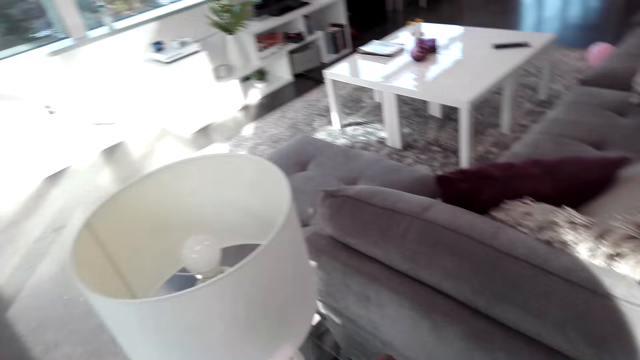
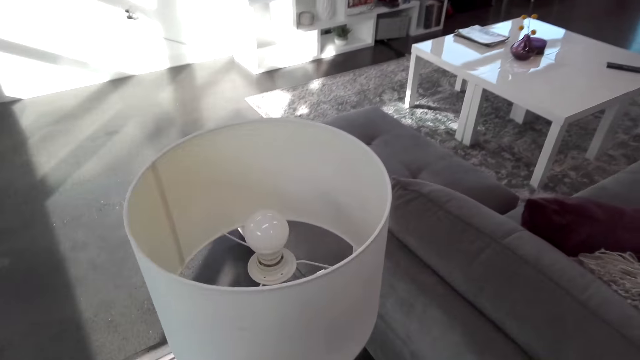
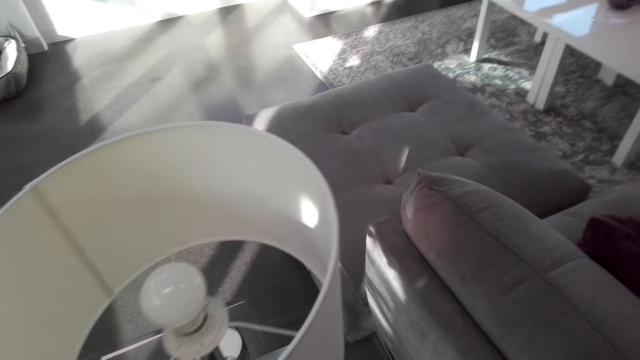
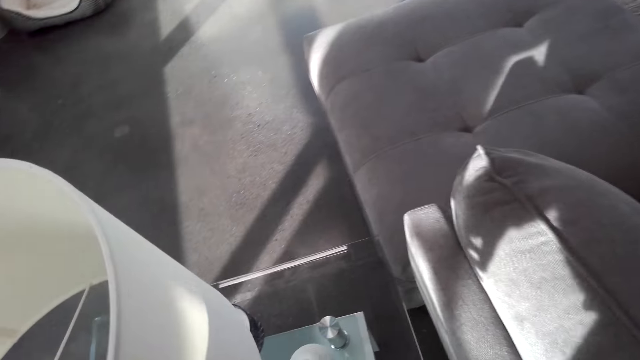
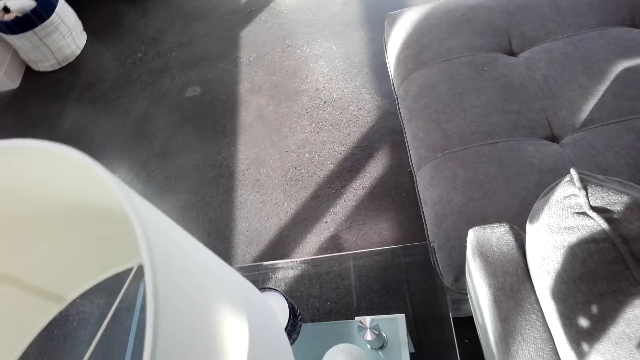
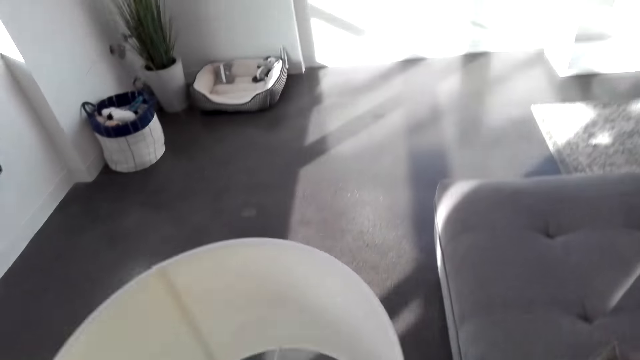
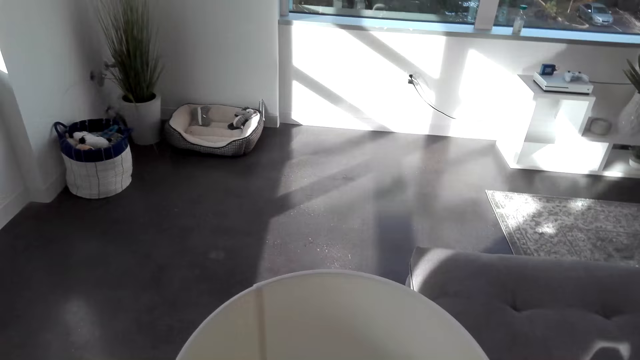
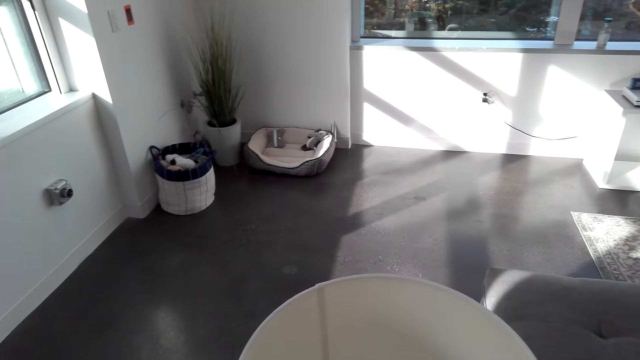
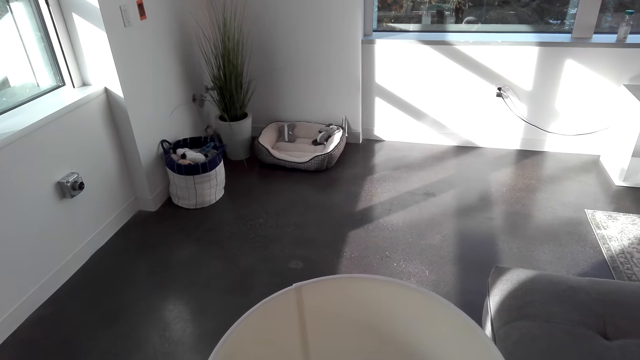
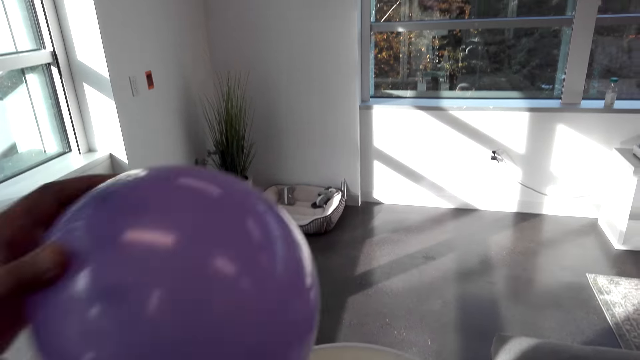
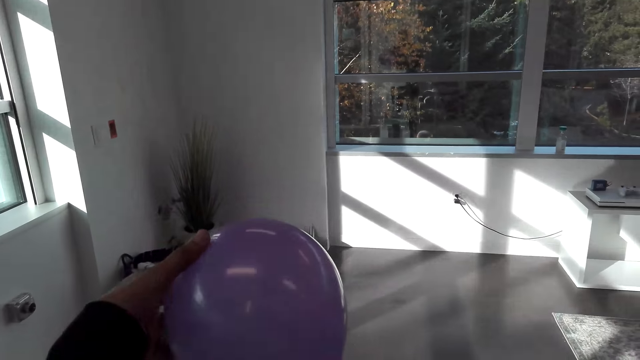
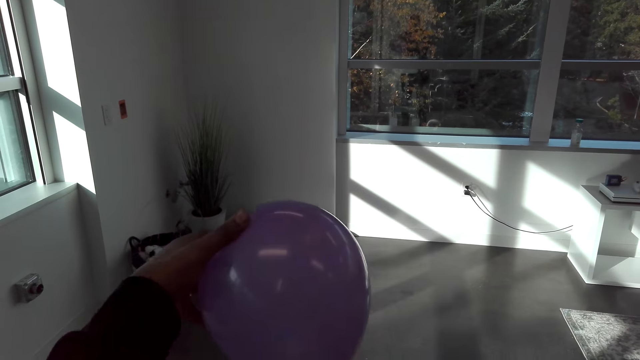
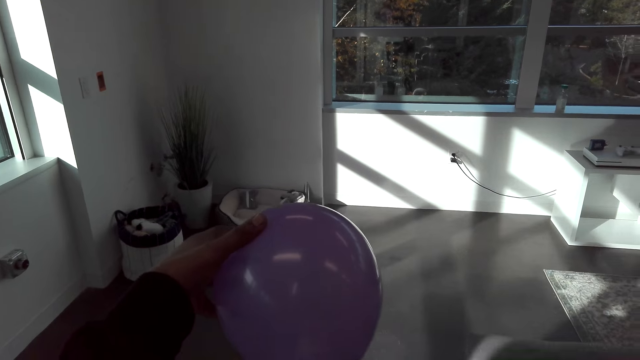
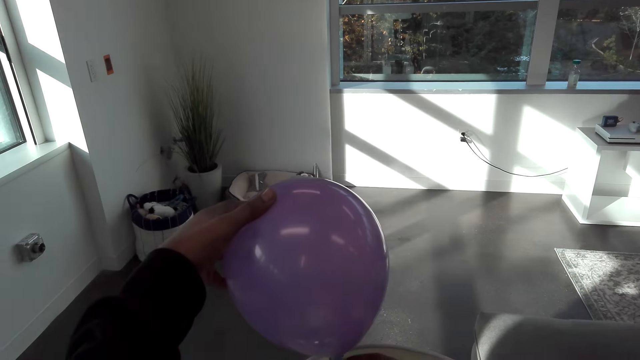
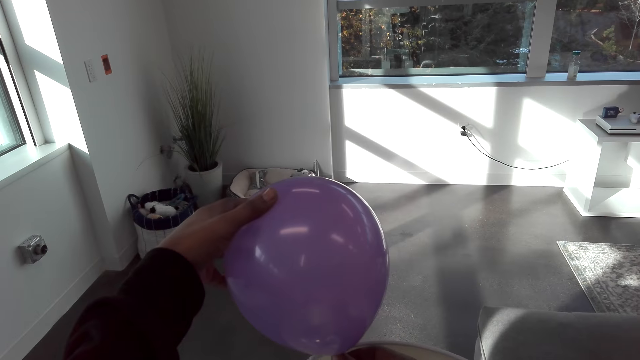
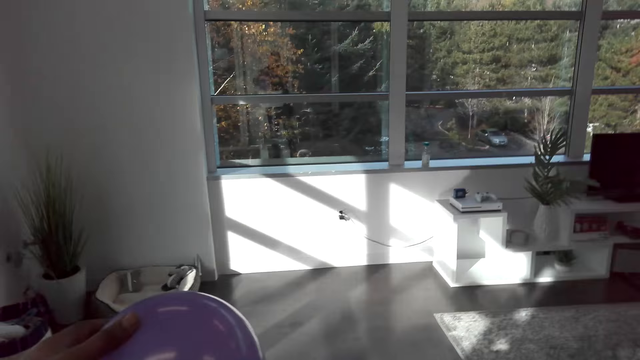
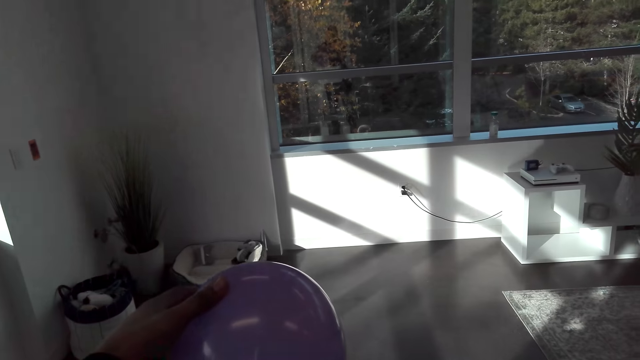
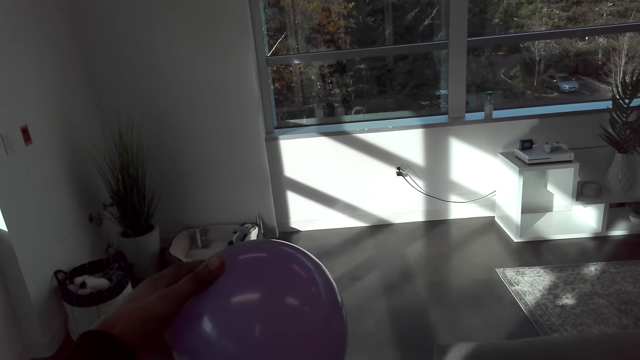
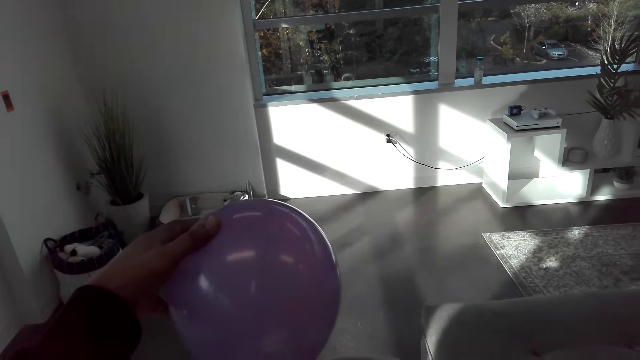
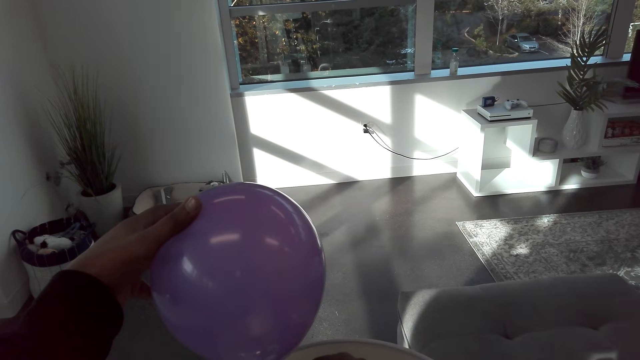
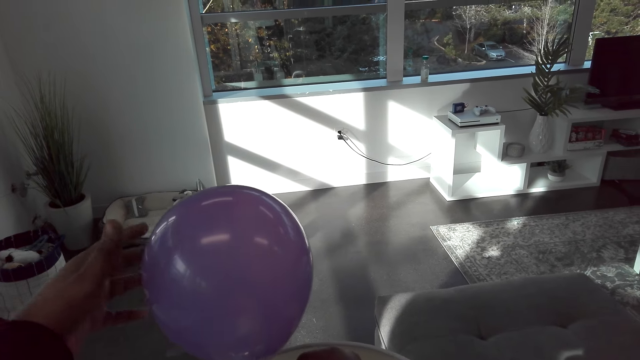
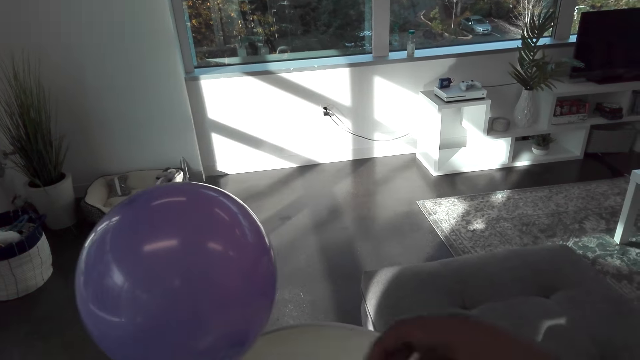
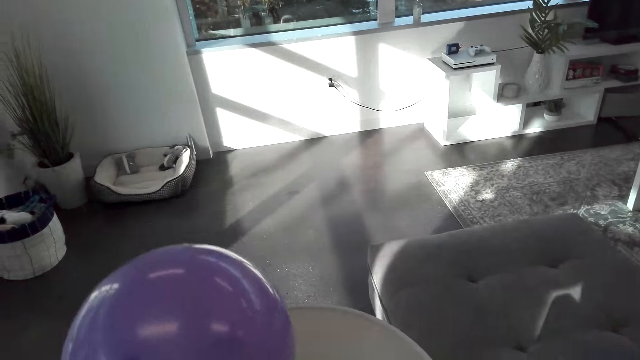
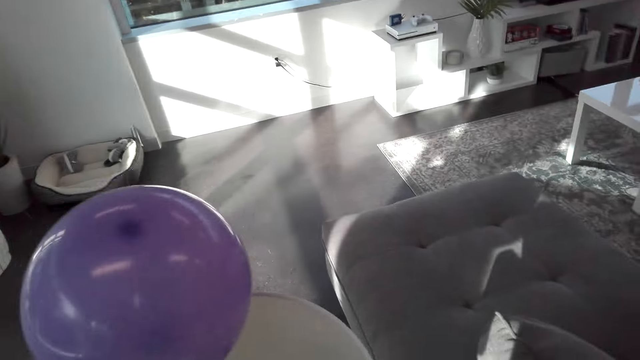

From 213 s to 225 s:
The camera wearer puts the balloon on the table lamp. They stick the balloon with a sellotape.

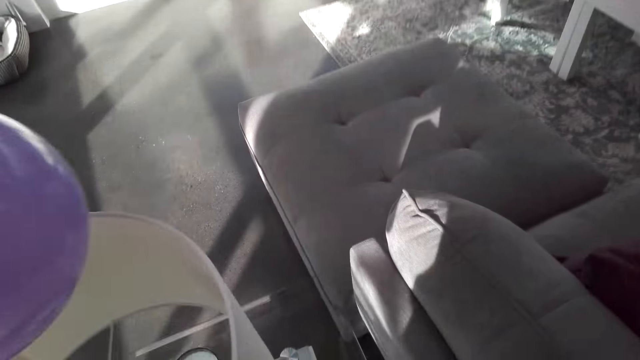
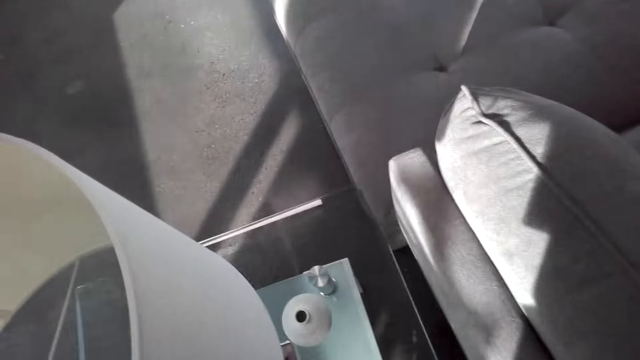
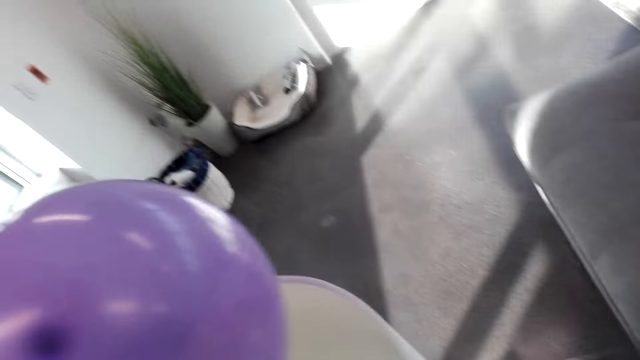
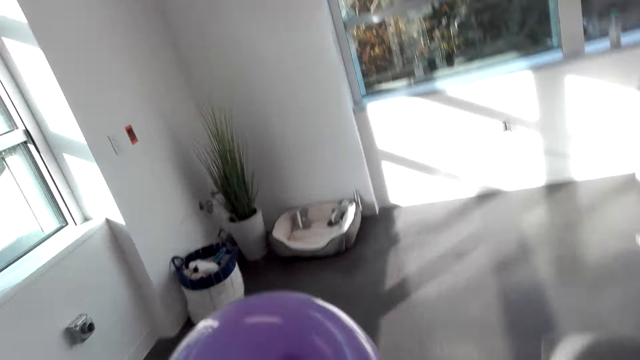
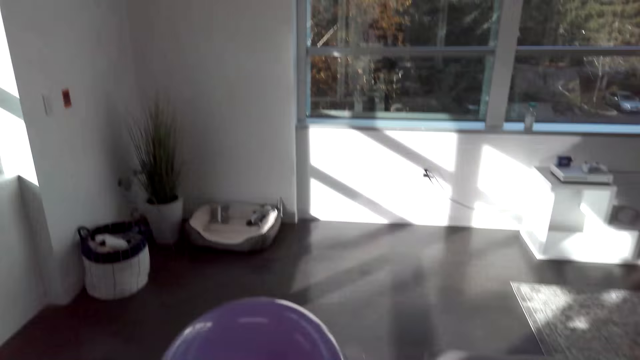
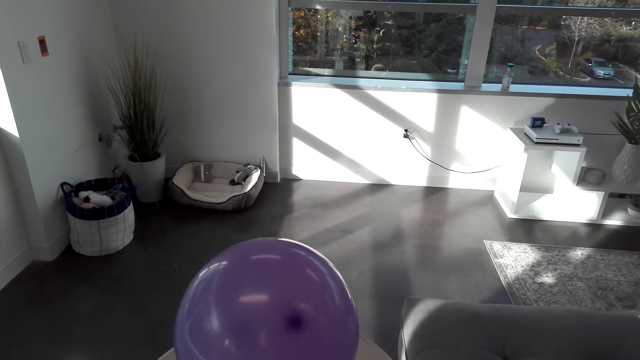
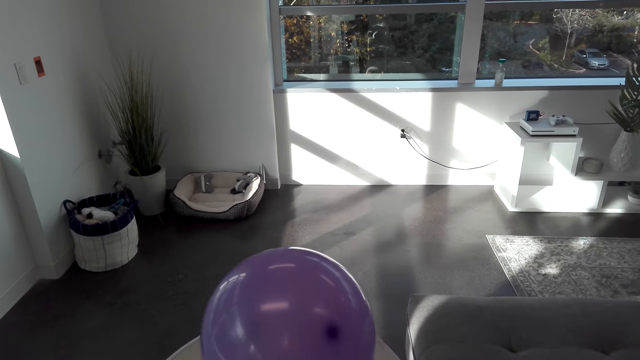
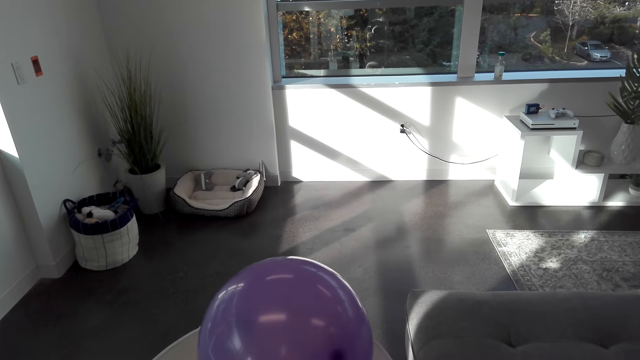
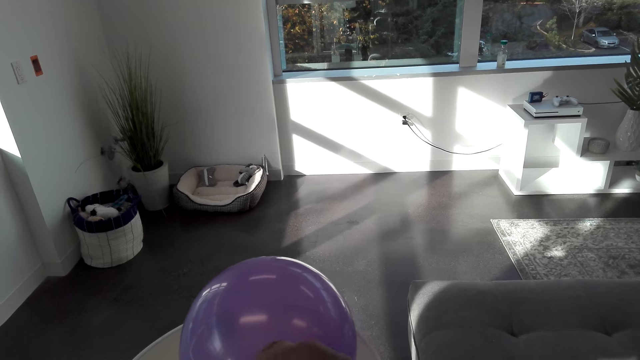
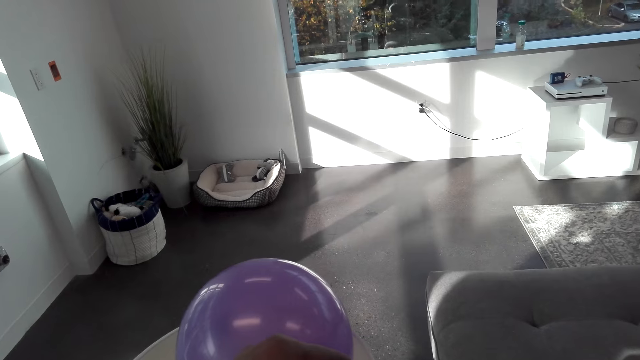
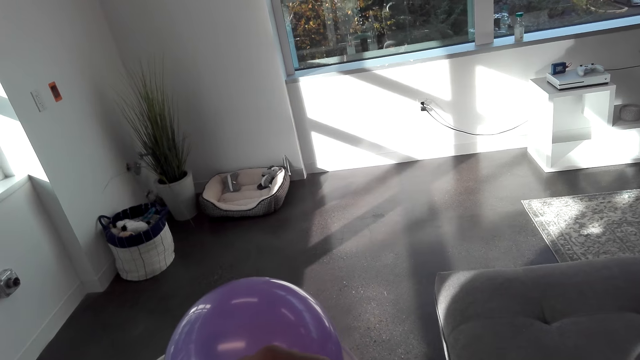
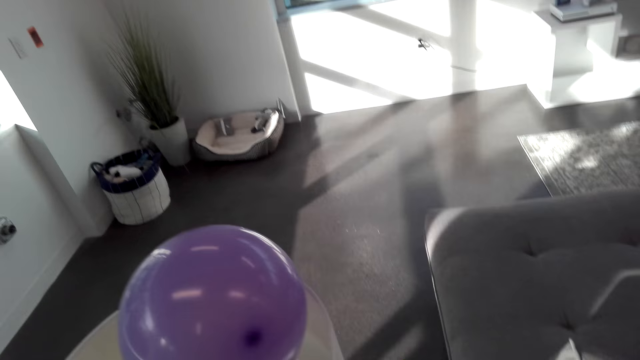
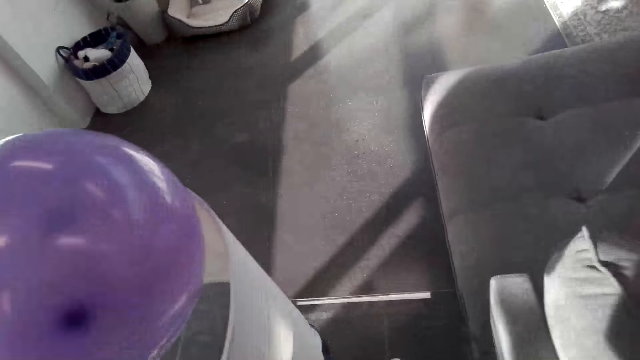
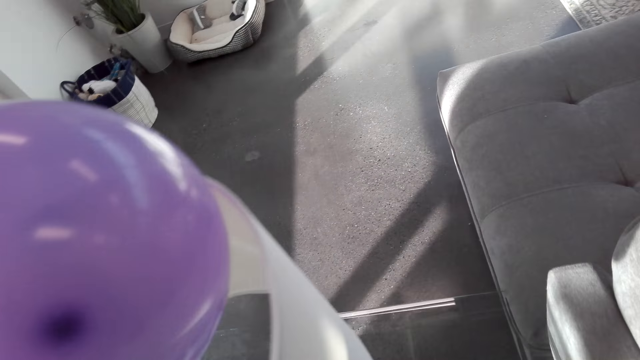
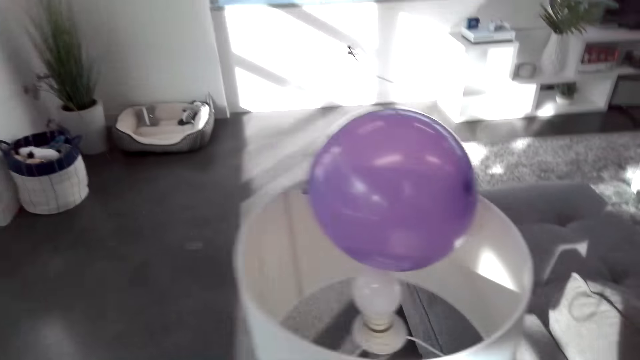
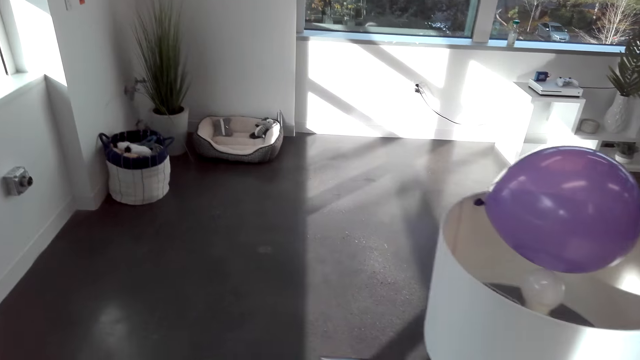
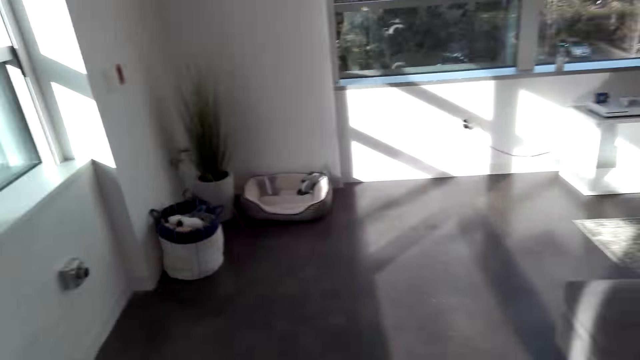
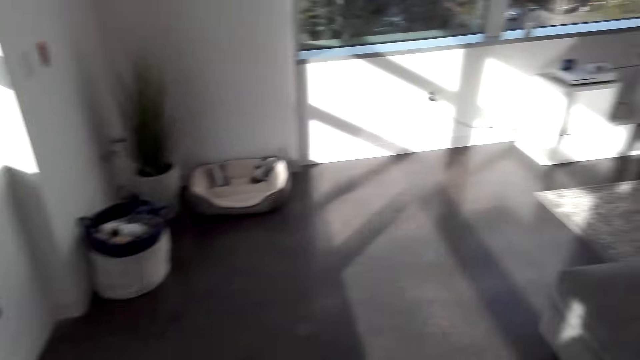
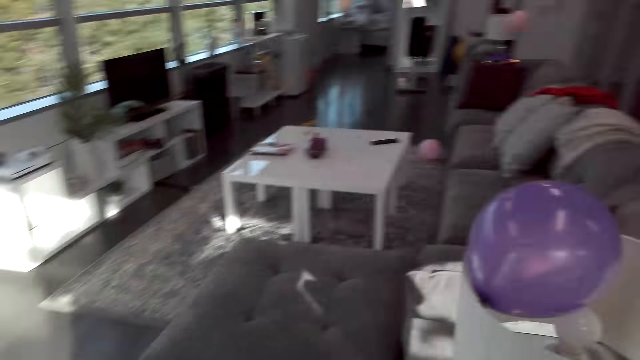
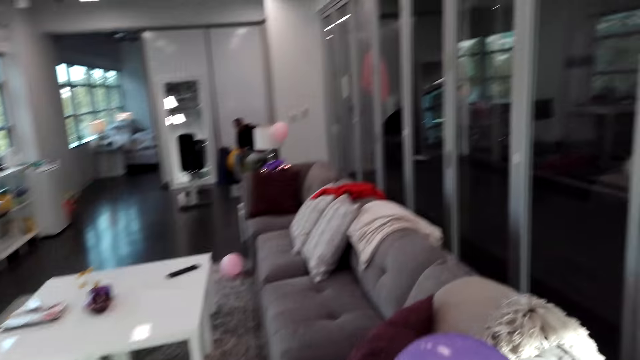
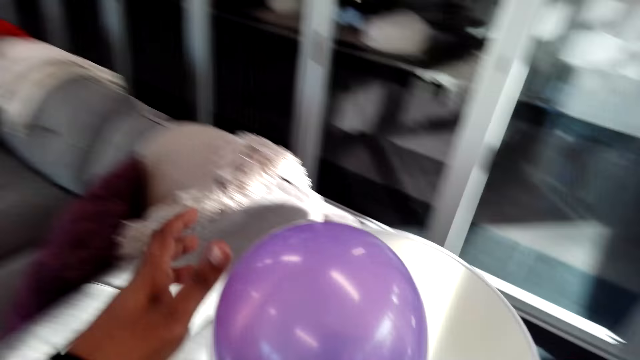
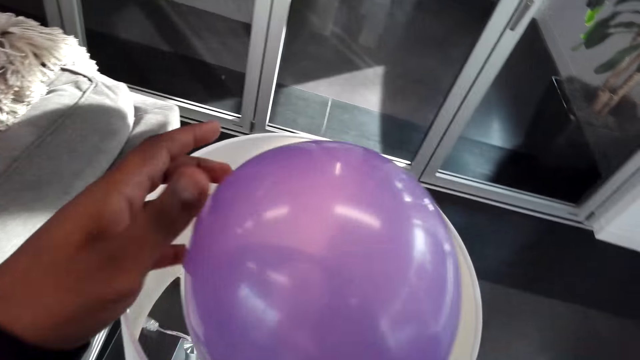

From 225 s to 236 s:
The camera wearer laughs. They look around. They walk.
